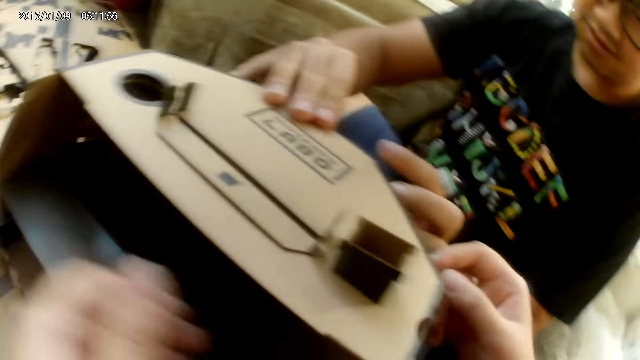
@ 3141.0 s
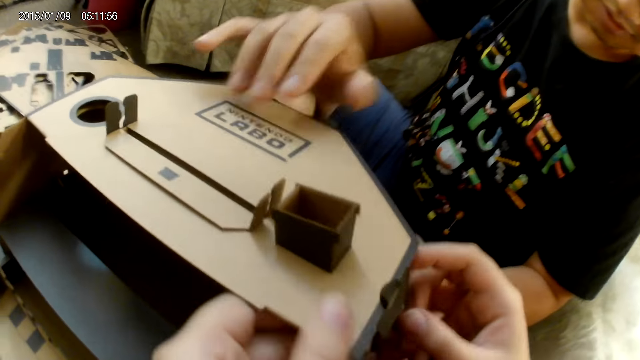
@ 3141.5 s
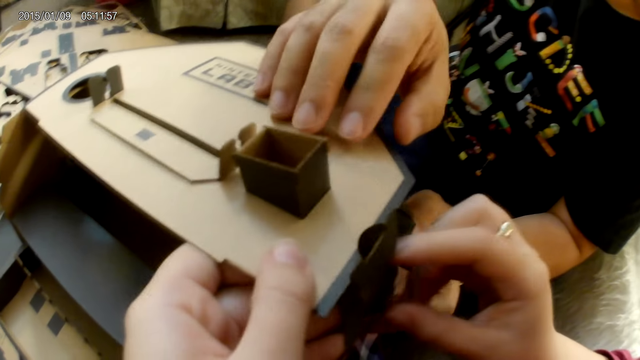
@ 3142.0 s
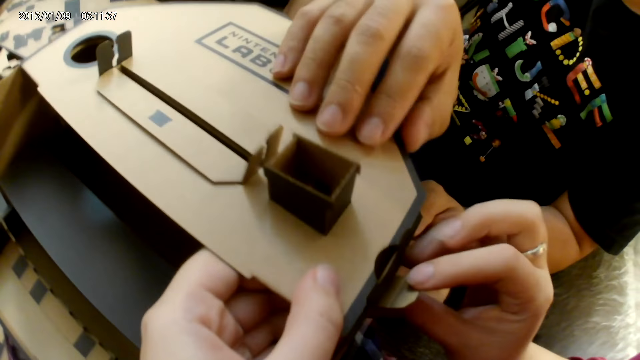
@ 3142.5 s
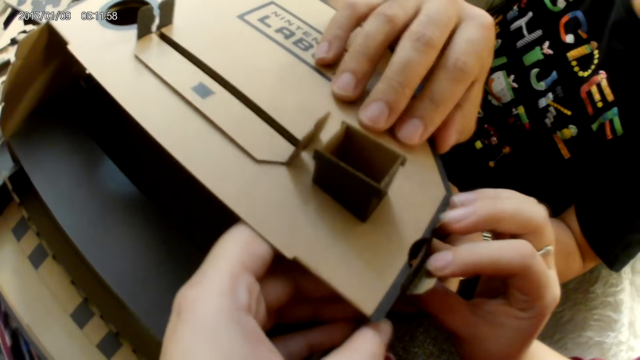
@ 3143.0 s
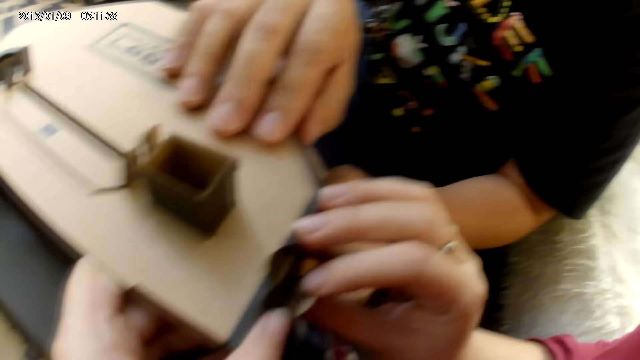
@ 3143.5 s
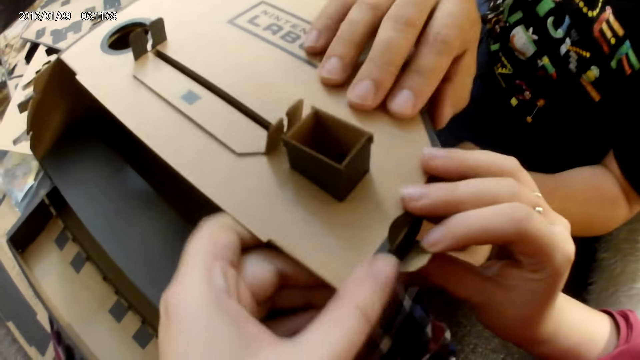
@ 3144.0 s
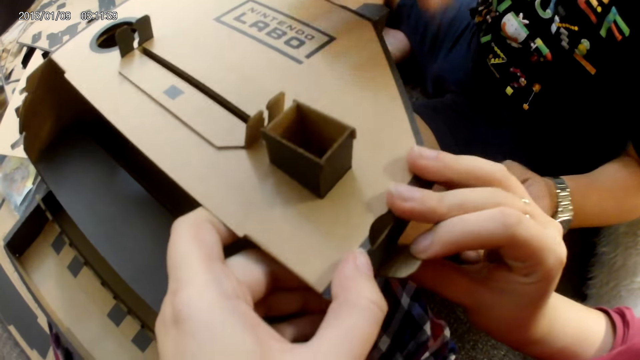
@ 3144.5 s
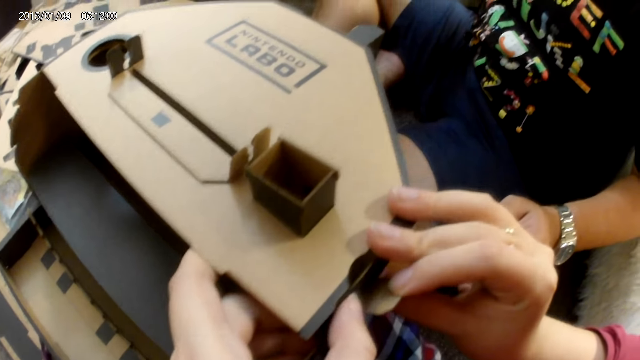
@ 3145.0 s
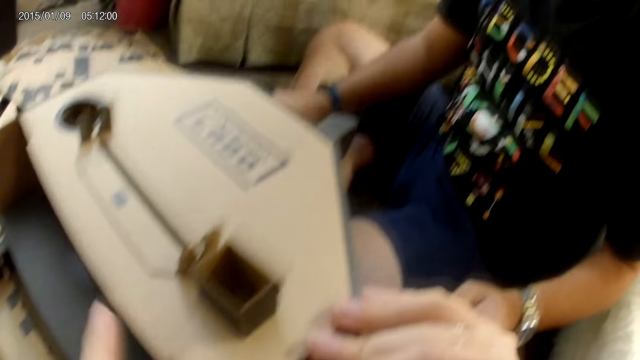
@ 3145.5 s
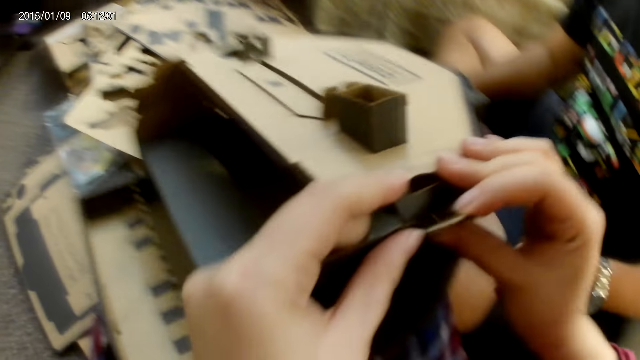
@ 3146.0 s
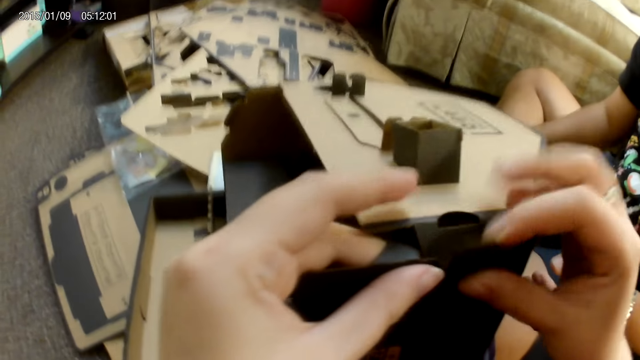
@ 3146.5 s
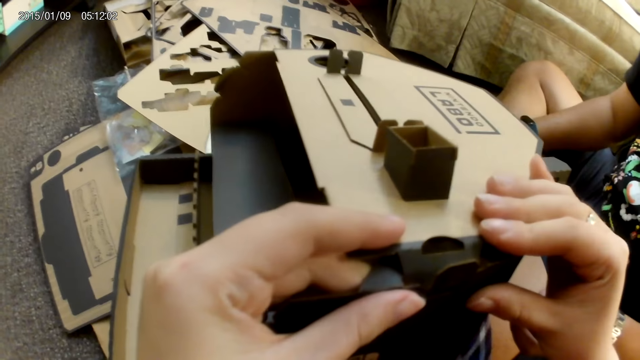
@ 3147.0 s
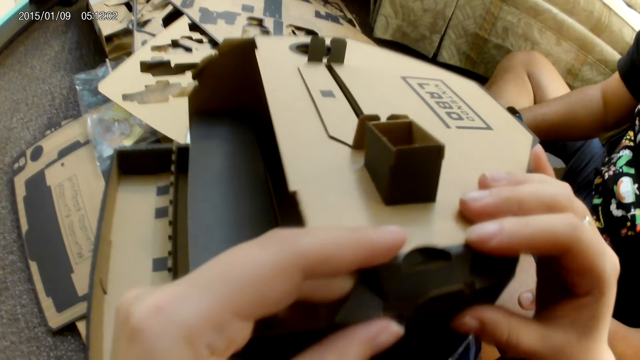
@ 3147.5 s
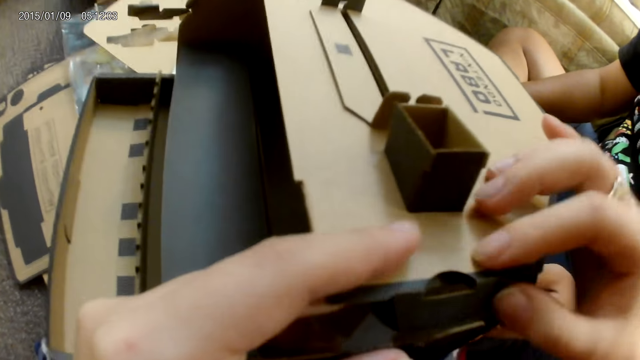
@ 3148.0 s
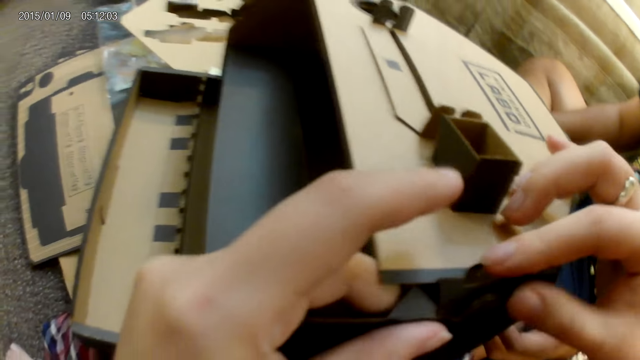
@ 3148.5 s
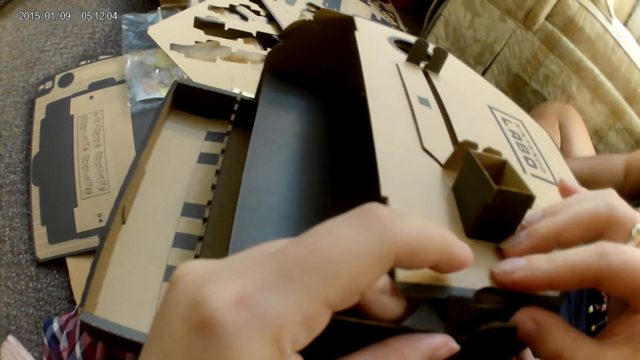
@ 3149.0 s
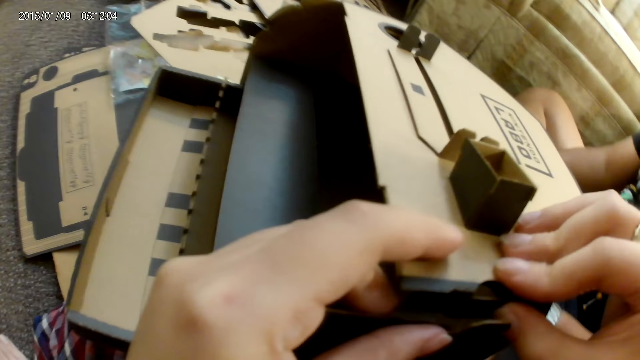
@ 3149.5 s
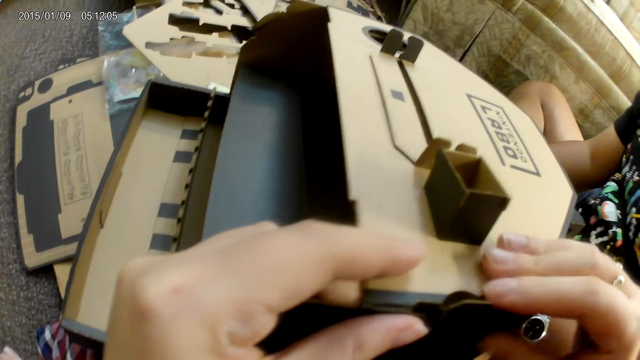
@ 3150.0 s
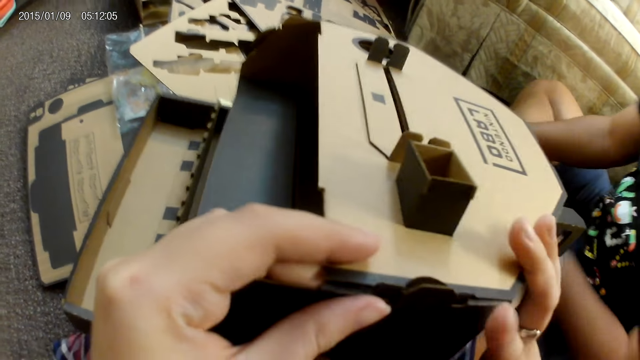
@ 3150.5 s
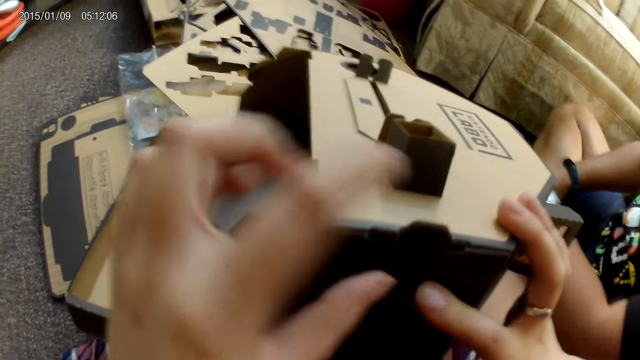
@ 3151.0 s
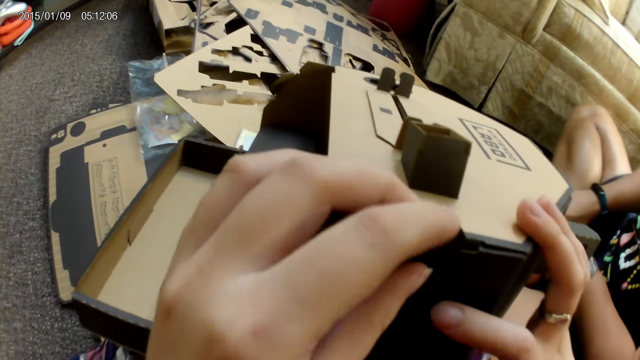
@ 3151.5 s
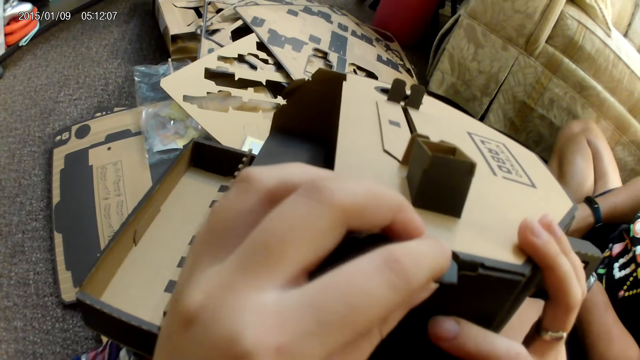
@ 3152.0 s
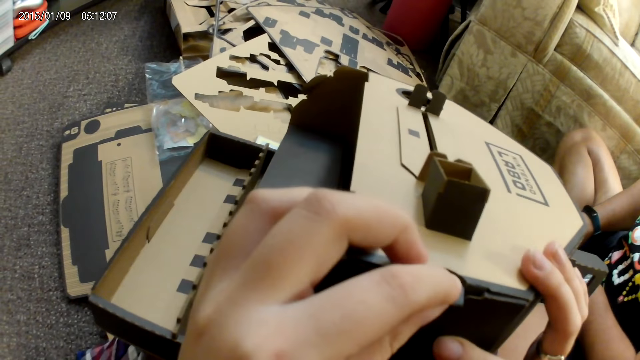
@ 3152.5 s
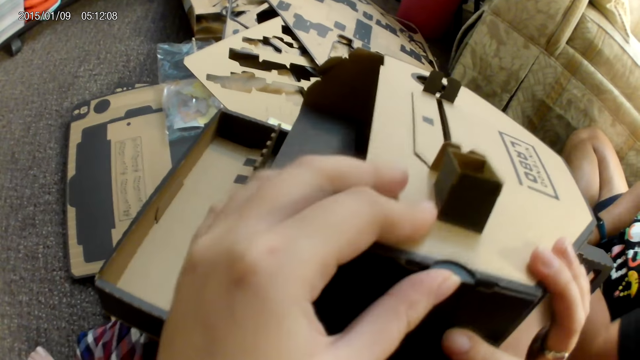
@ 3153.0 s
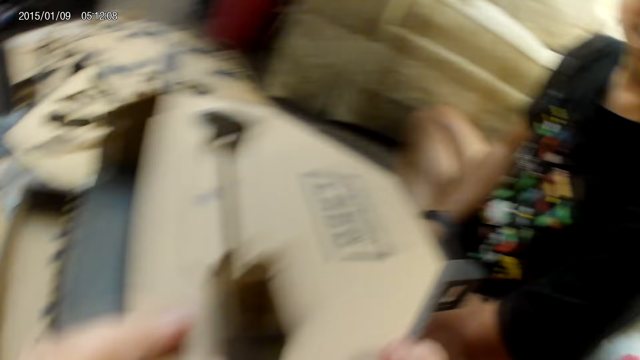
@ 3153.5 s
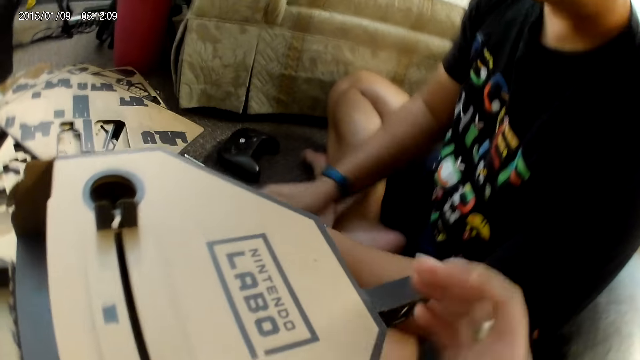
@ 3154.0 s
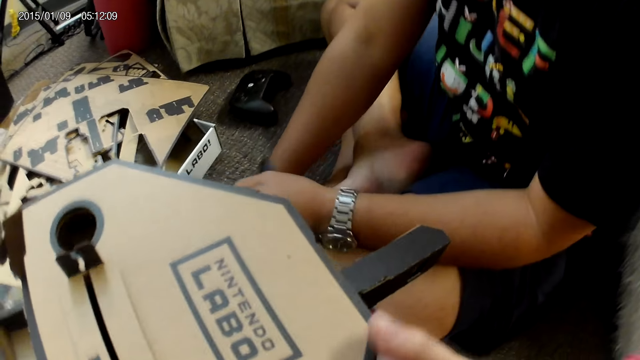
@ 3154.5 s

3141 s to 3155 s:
The camera wearer closes the box. They assemble the cardboard with both hands. They attach the cartons.

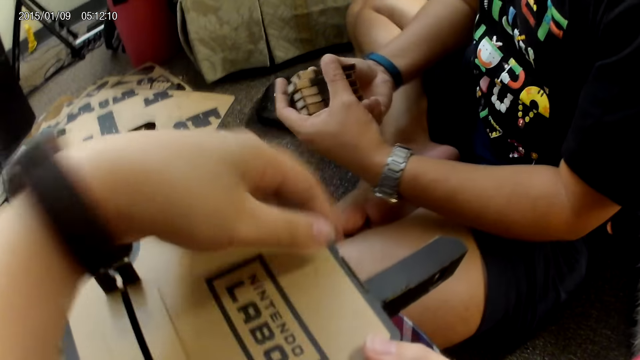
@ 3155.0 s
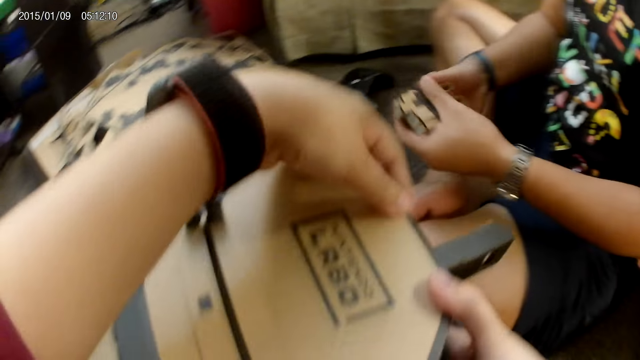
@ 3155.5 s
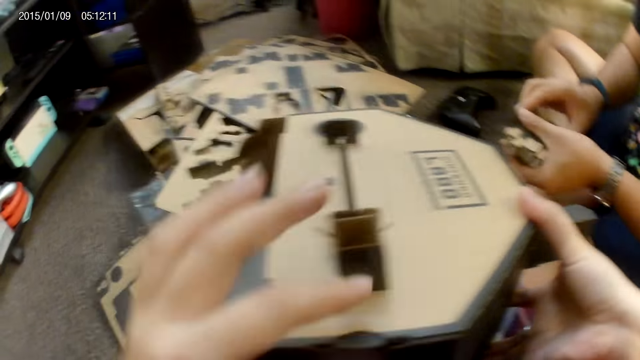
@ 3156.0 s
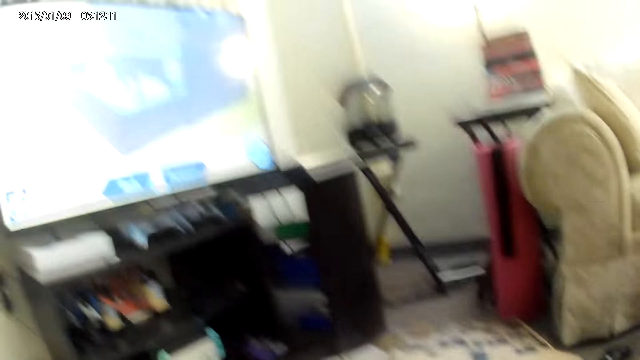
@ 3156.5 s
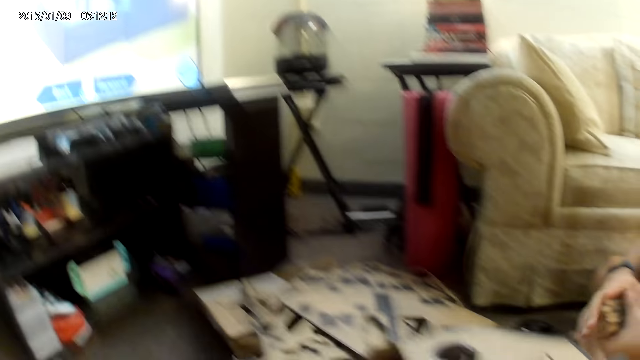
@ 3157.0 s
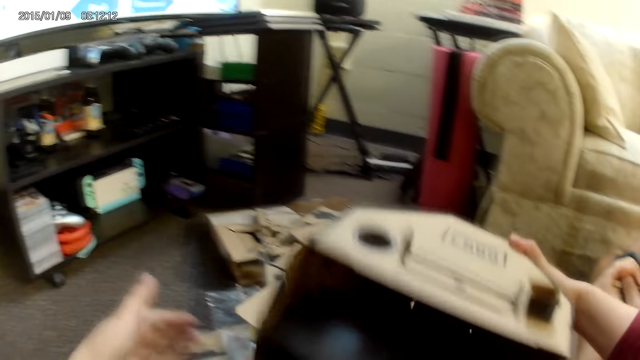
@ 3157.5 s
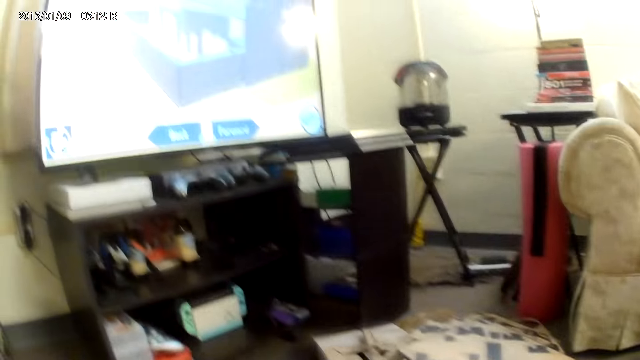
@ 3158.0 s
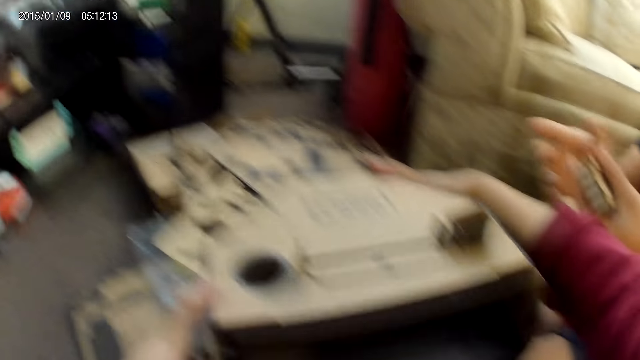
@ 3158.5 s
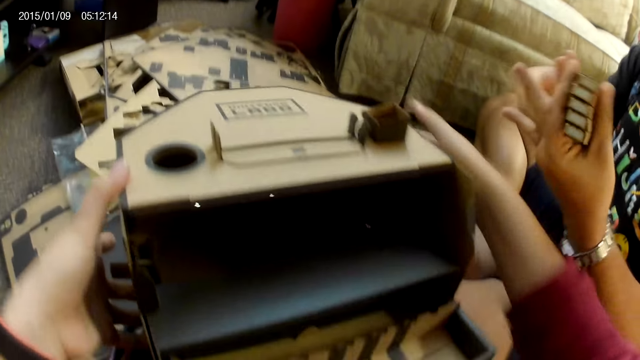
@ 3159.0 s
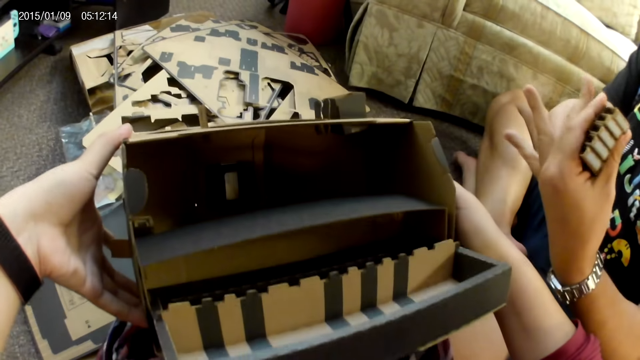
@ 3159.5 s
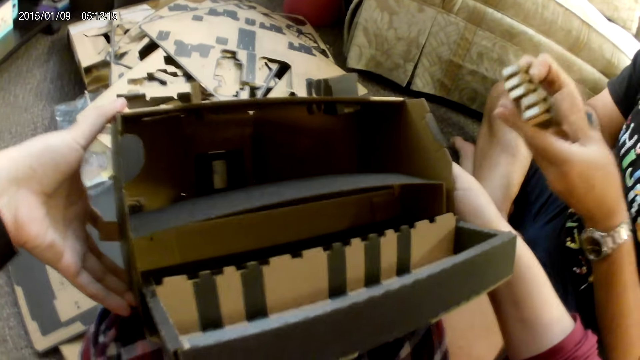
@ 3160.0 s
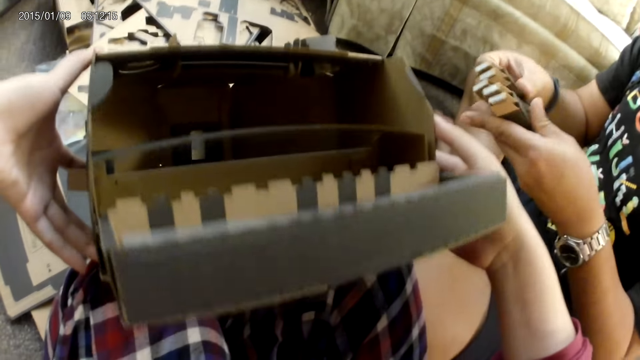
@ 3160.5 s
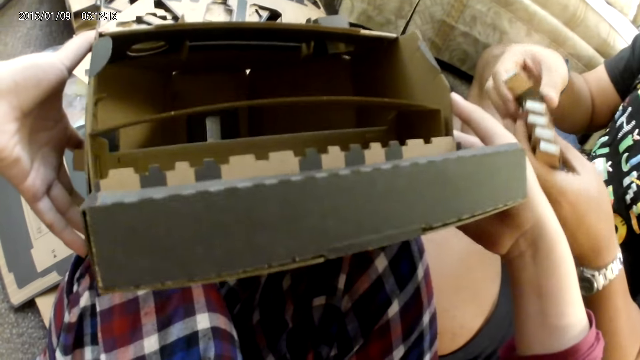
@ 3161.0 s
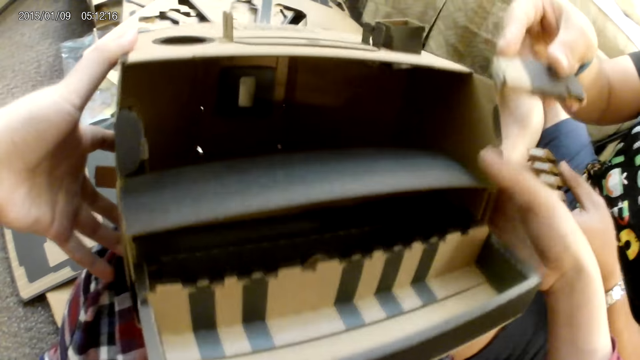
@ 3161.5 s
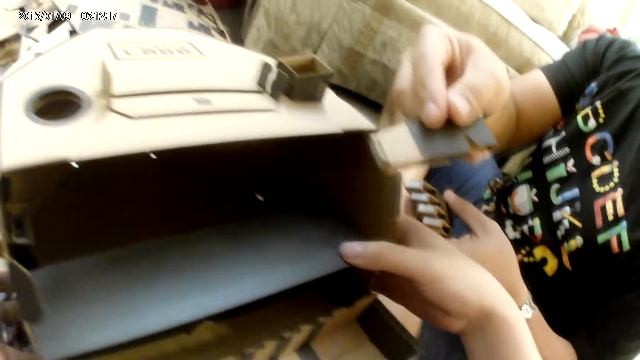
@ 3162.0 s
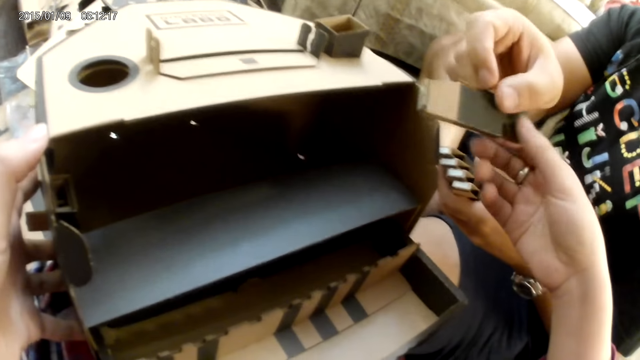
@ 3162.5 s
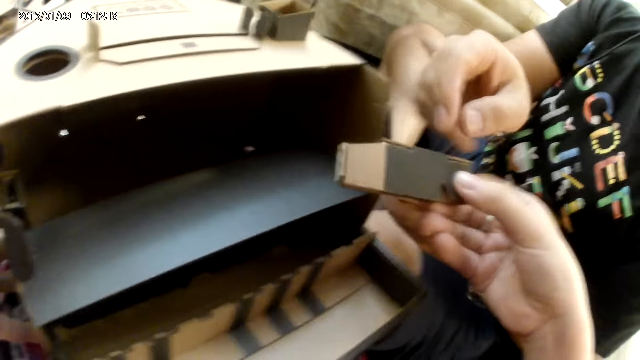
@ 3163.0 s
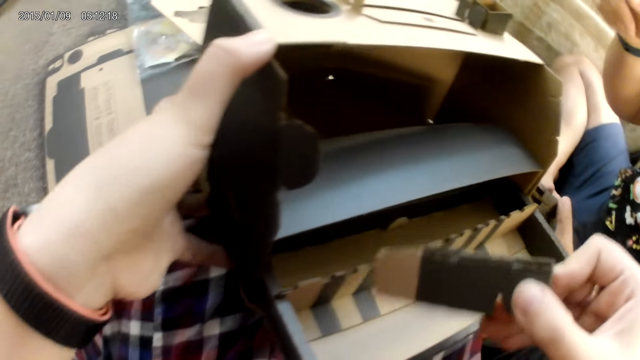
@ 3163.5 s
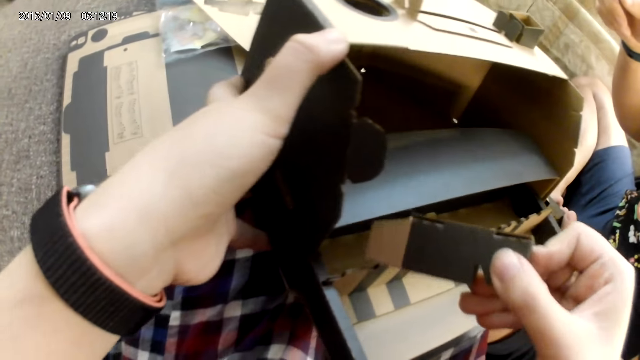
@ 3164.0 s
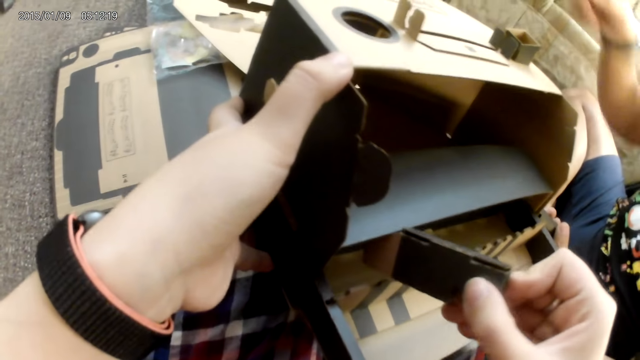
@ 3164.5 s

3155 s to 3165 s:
The camera wearer moves the cardboard or box with her right hand. She checks the box. She collects the cardboard from a man with her right hand.
